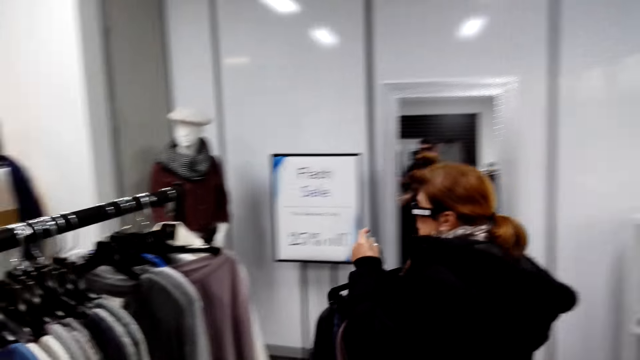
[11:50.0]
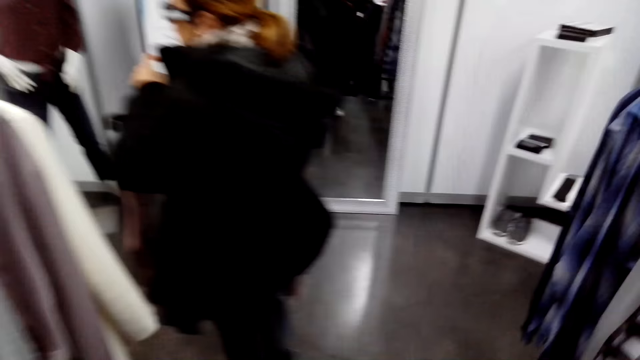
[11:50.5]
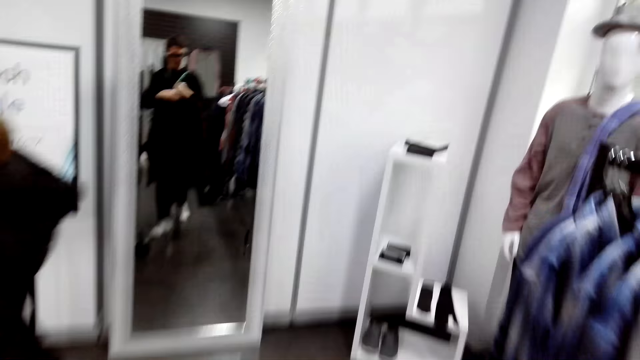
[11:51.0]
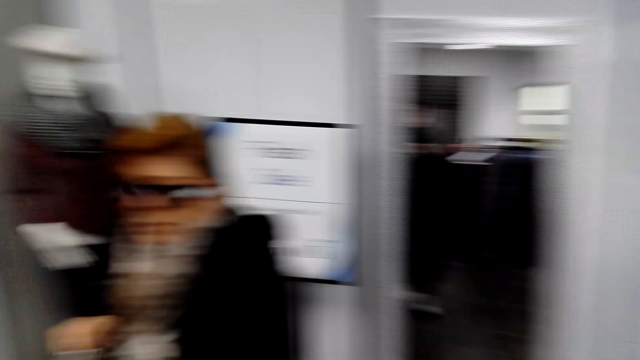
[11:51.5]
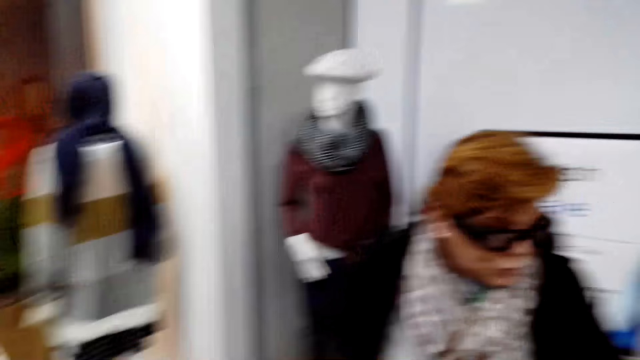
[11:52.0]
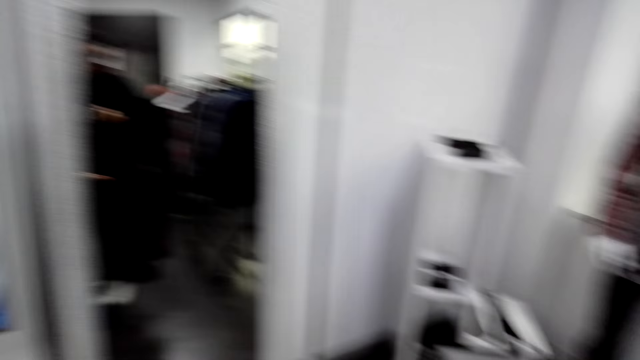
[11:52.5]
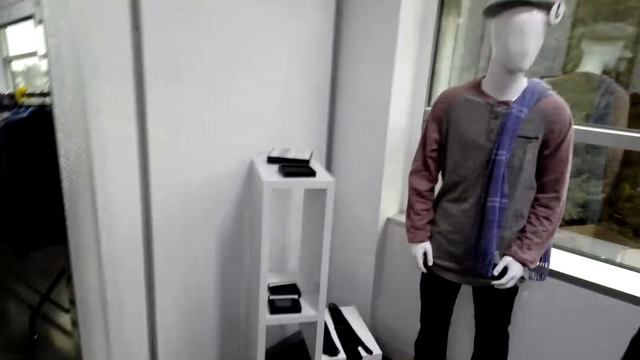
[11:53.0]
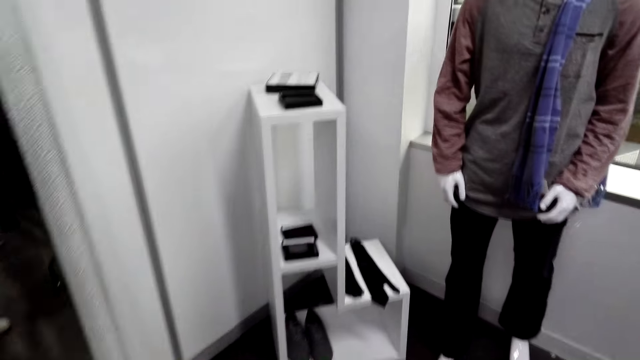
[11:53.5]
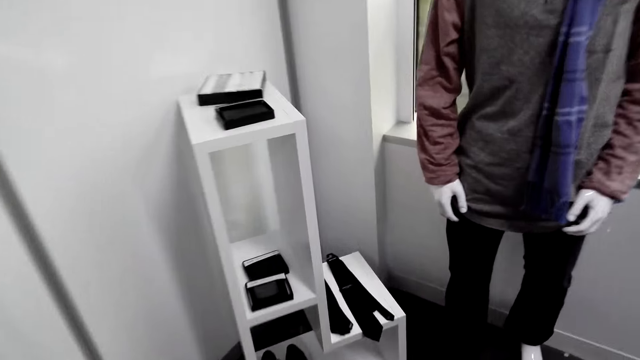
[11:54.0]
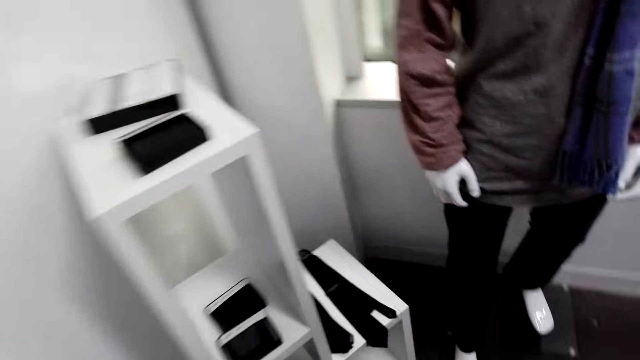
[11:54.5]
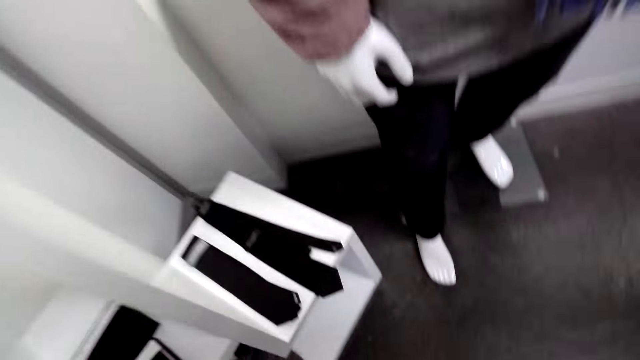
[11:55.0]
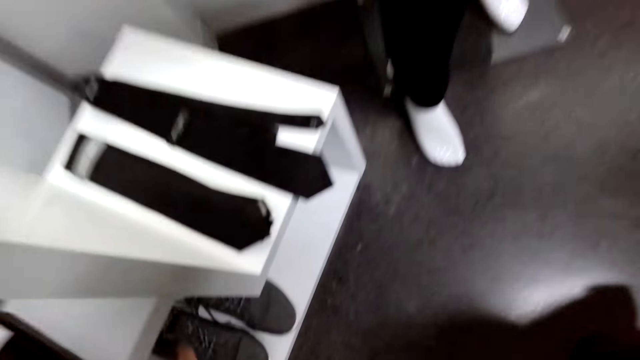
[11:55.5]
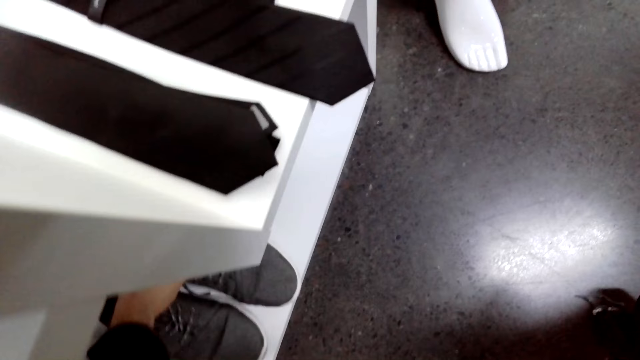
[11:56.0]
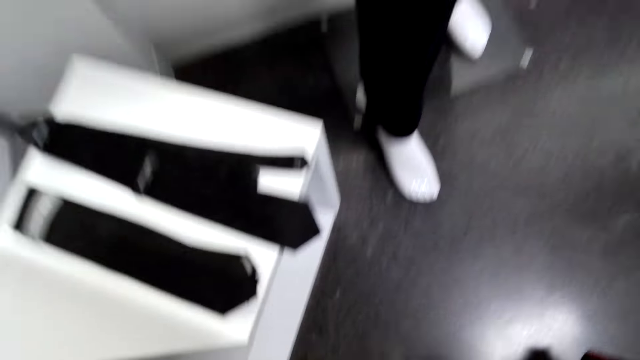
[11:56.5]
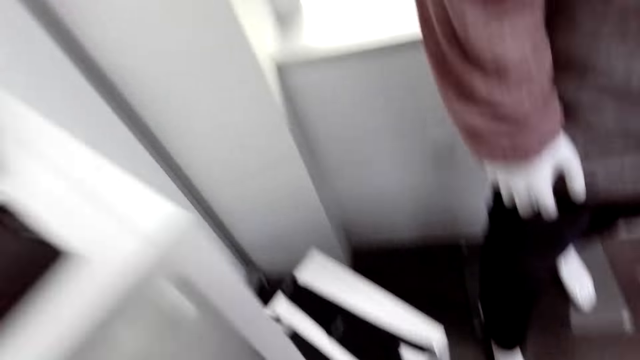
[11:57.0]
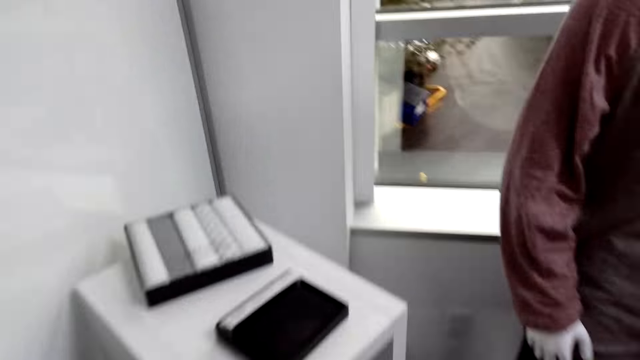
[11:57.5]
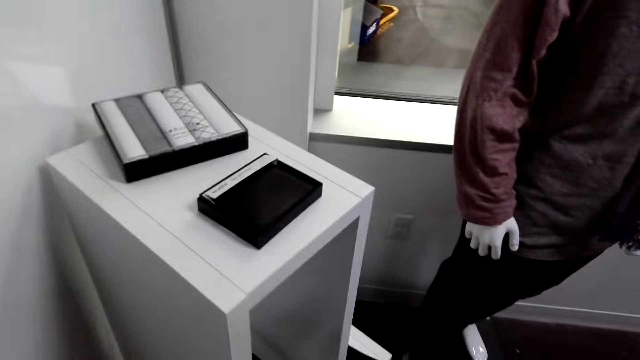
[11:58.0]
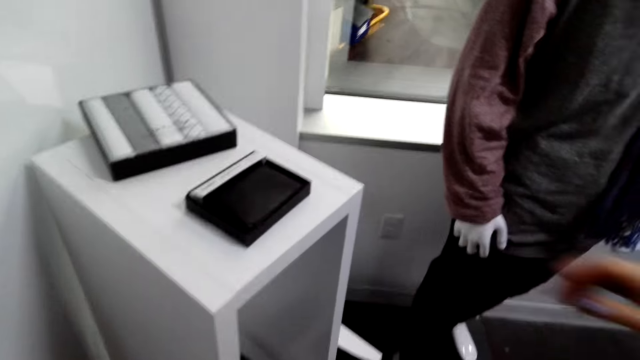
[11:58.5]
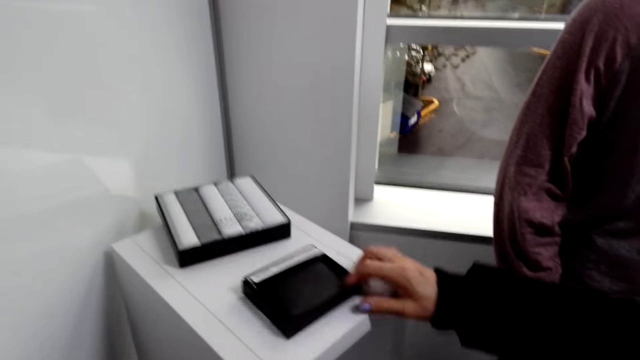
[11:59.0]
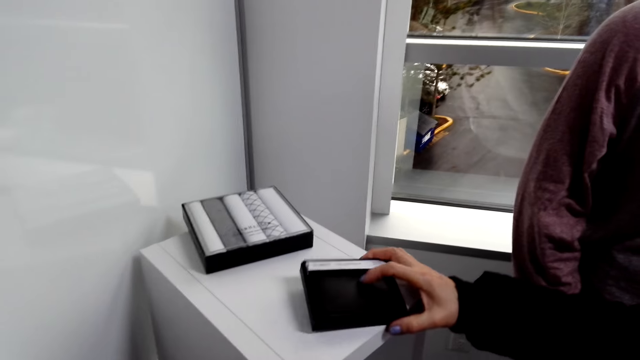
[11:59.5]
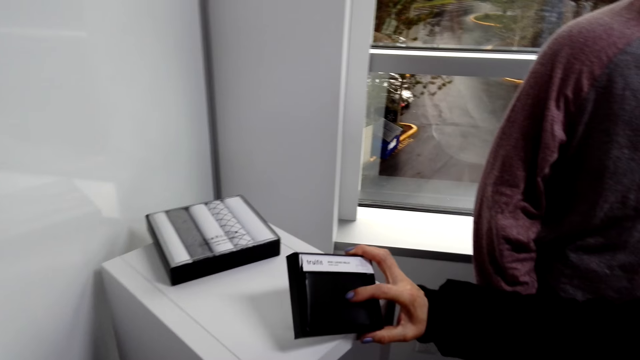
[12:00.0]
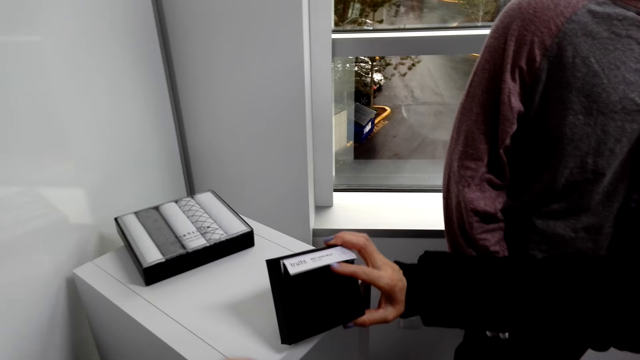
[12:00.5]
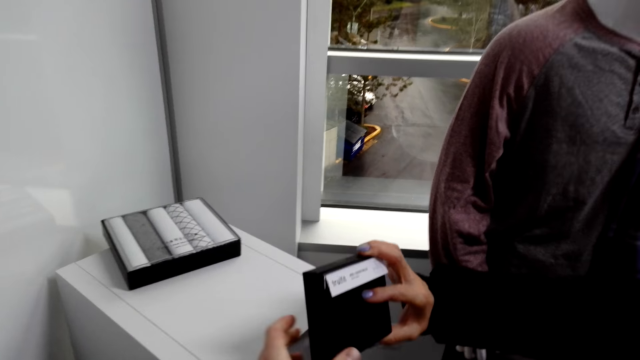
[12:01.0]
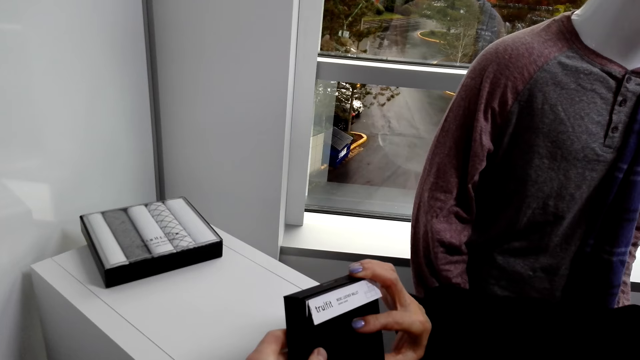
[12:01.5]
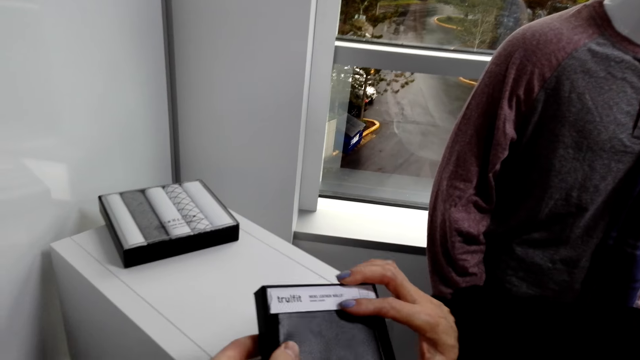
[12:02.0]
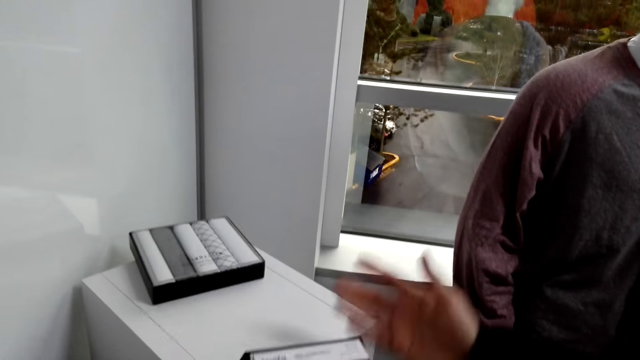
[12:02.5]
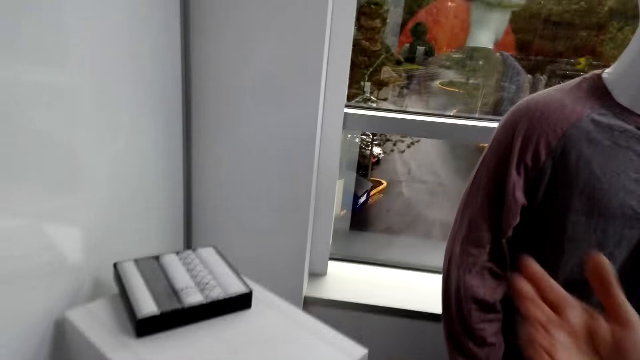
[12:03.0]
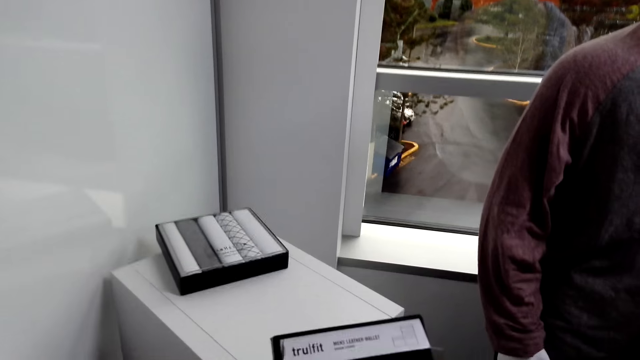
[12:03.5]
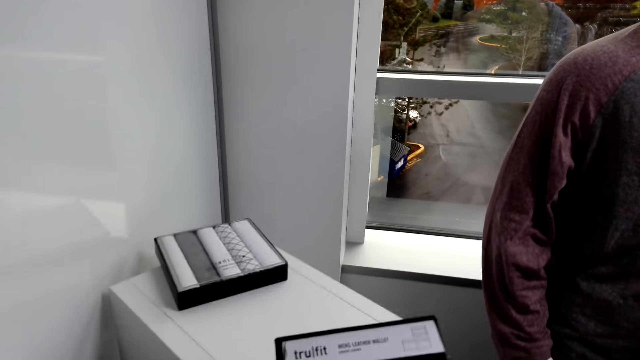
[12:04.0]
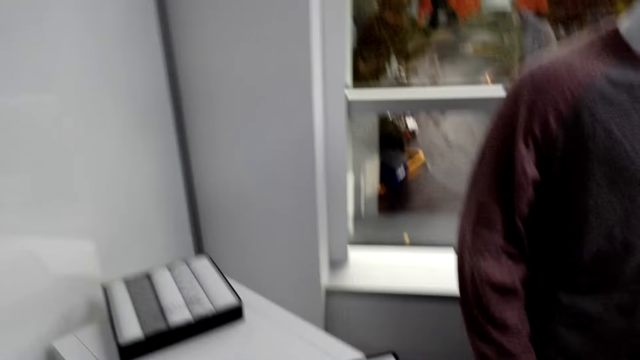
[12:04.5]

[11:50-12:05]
The camera wearer and a person walk around a boutique. The camera wearer bends down. They pick up shoes on a stand and stand up. They pick up a box of vests on a stand. The person takes a wallet box from a stand. The person gives the camera wearer the wallet box. The person lifts a hand.

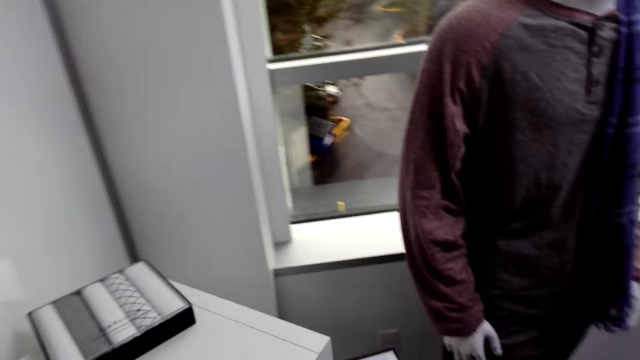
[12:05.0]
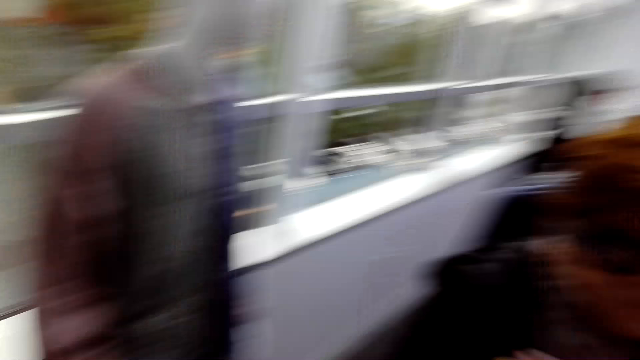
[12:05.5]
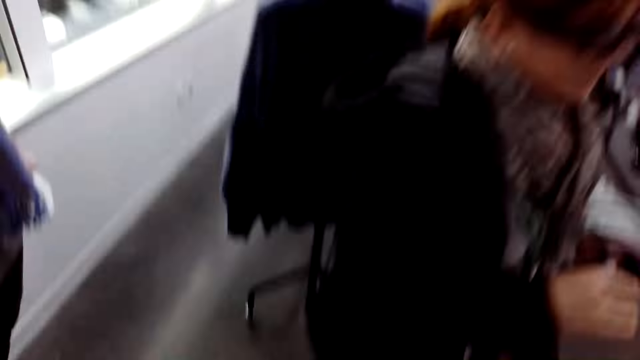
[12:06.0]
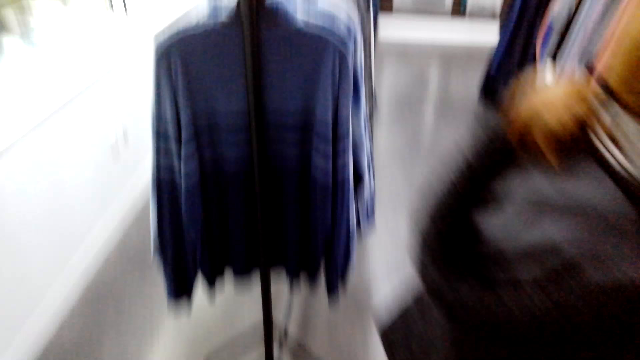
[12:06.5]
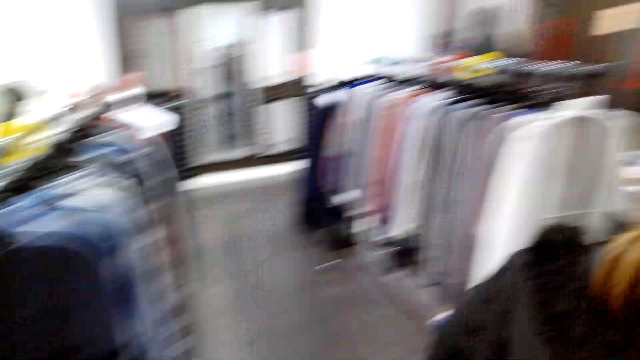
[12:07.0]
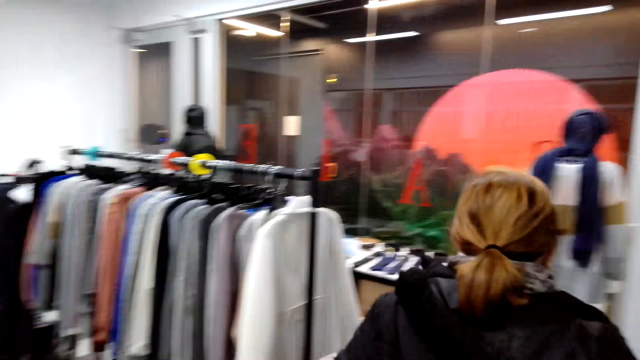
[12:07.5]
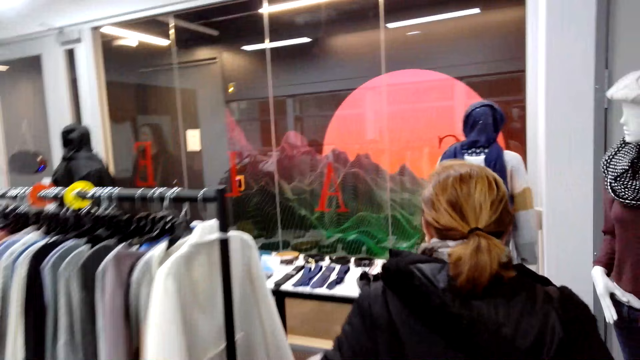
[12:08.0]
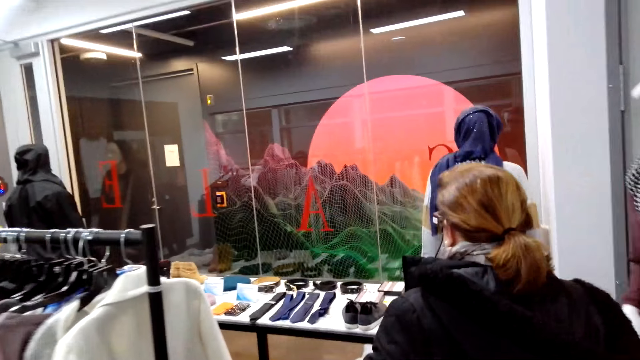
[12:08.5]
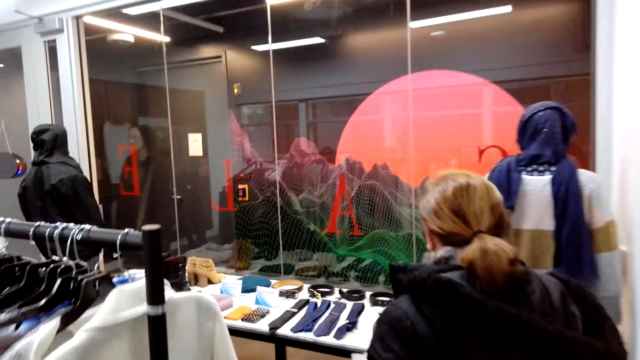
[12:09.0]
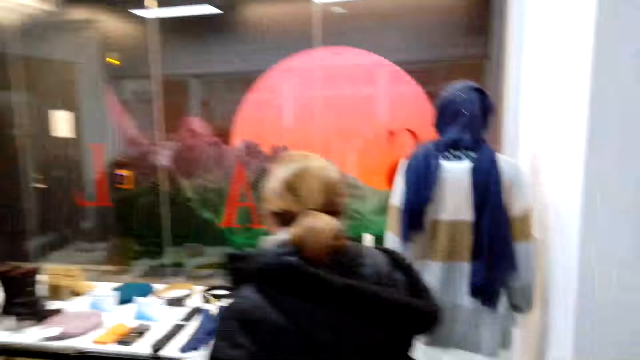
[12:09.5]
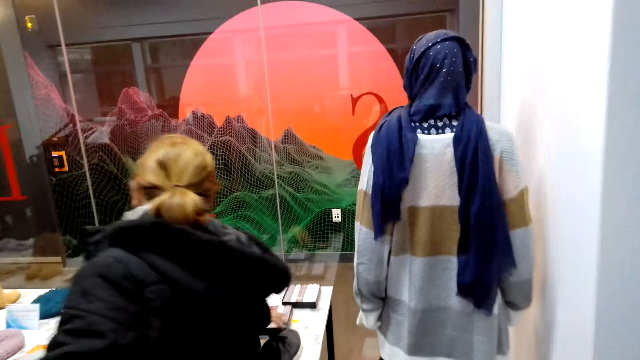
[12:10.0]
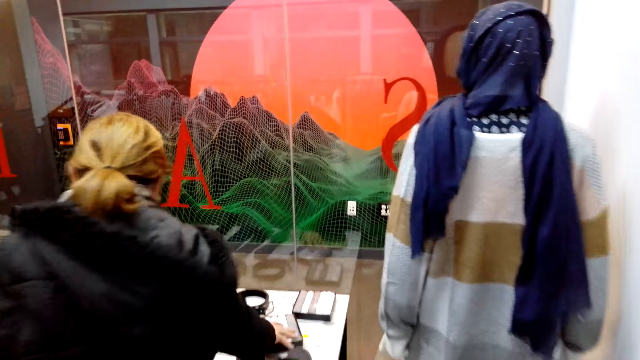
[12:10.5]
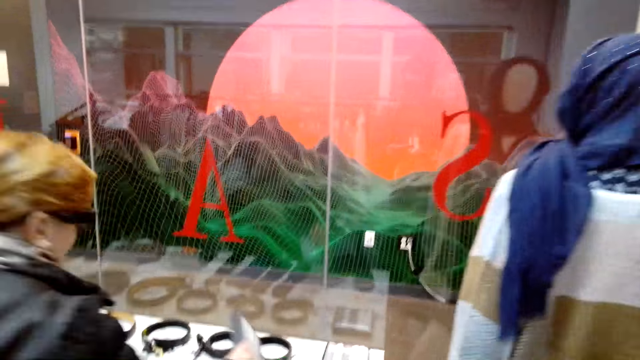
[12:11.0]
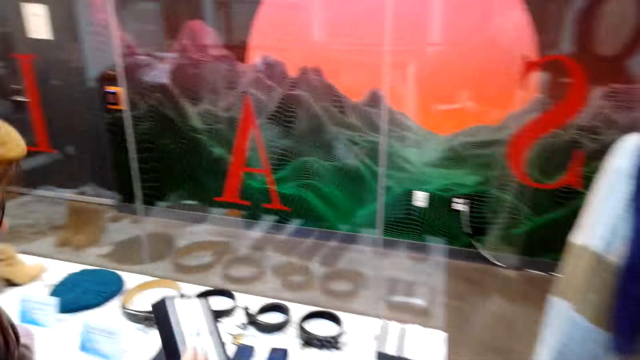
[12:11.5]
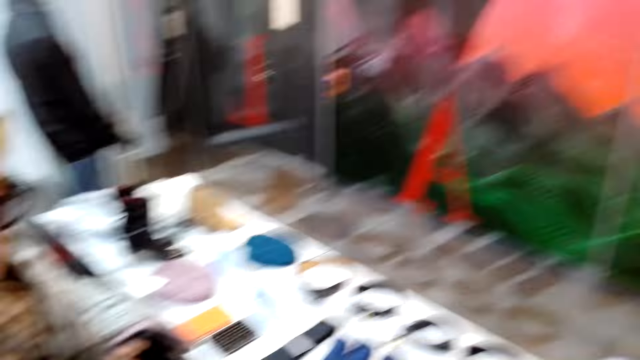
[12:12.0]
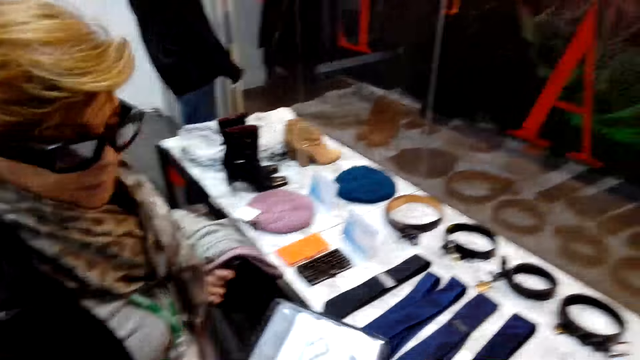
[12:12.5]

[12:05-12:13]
A woman walks in a shop. The camera wearer and the woman walk around a boutique. The woman takes a handkerchief box from a table.
